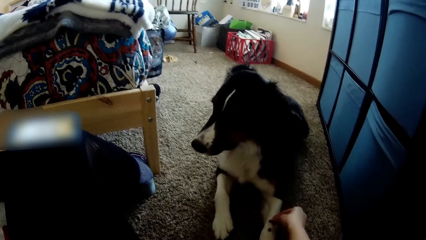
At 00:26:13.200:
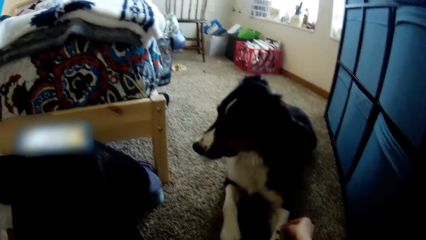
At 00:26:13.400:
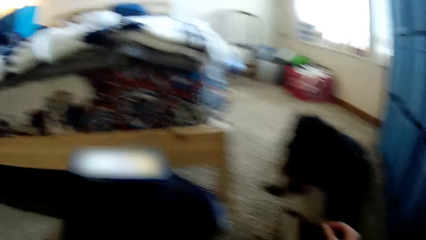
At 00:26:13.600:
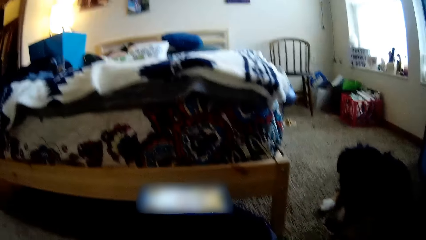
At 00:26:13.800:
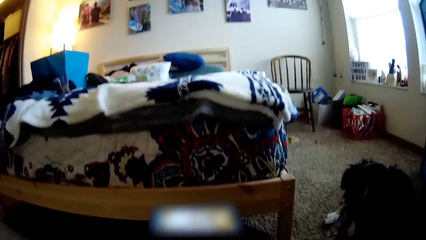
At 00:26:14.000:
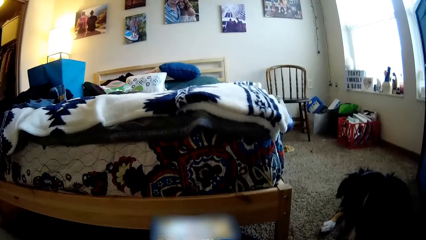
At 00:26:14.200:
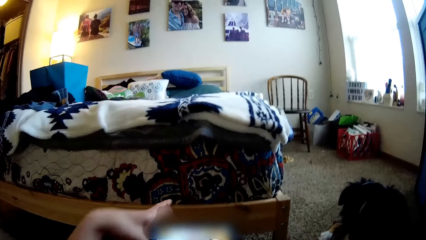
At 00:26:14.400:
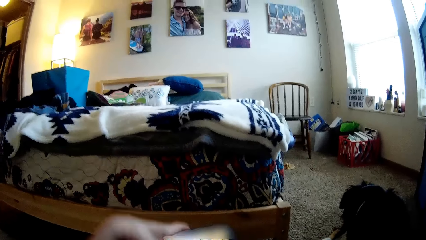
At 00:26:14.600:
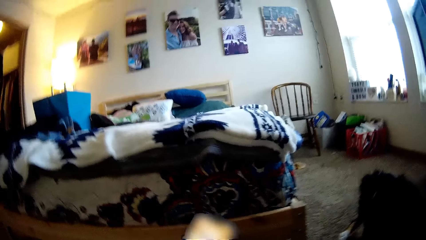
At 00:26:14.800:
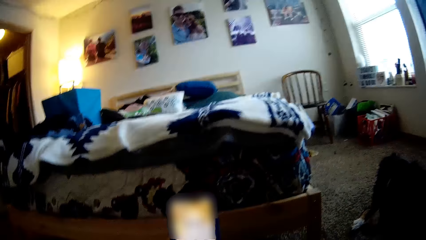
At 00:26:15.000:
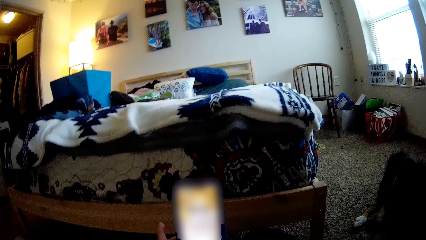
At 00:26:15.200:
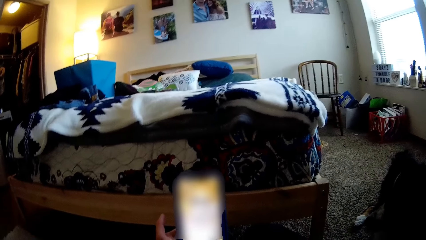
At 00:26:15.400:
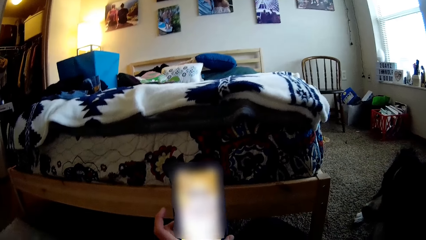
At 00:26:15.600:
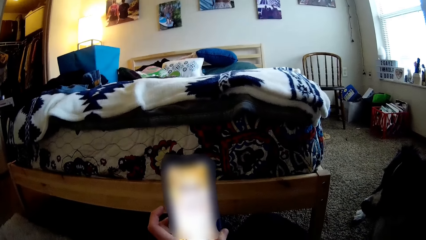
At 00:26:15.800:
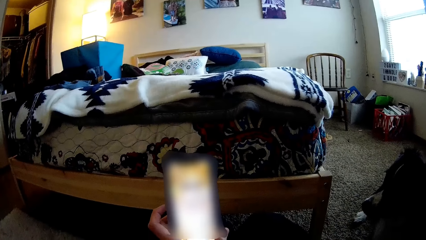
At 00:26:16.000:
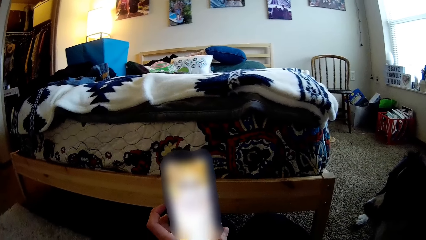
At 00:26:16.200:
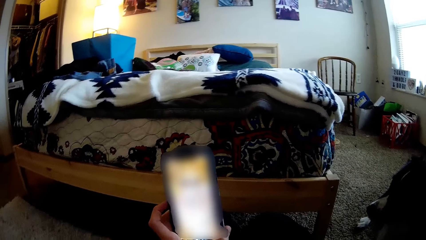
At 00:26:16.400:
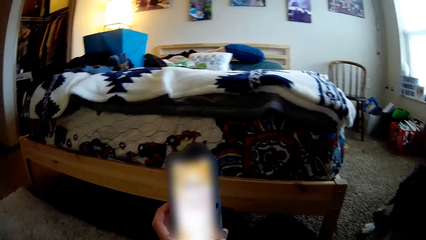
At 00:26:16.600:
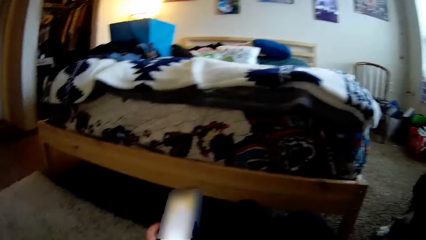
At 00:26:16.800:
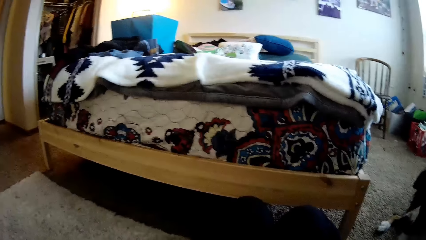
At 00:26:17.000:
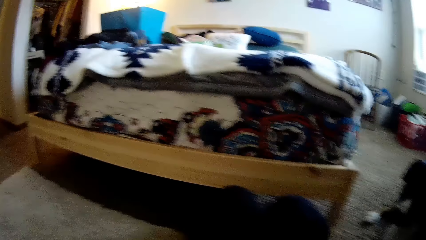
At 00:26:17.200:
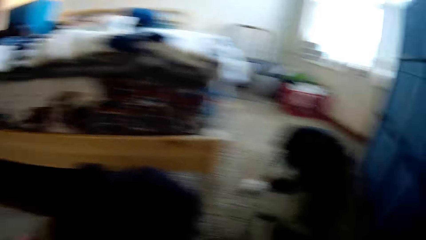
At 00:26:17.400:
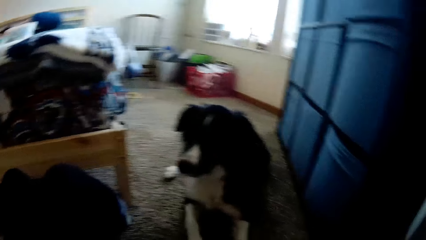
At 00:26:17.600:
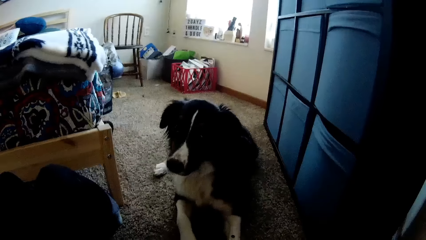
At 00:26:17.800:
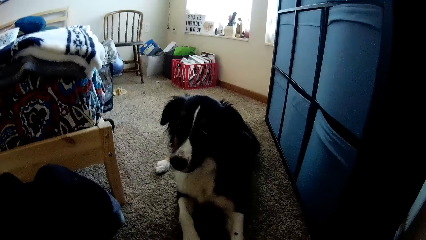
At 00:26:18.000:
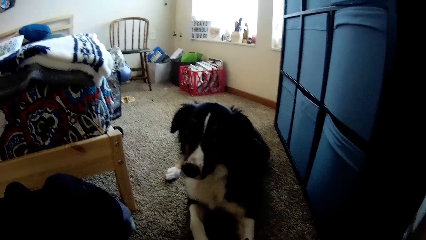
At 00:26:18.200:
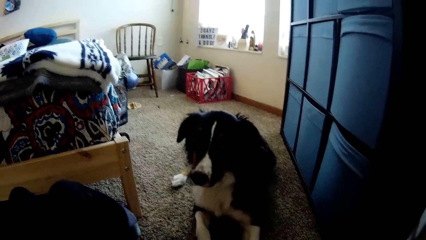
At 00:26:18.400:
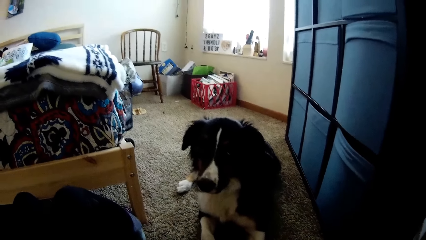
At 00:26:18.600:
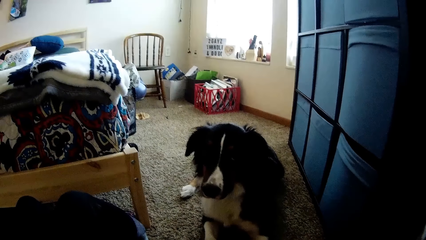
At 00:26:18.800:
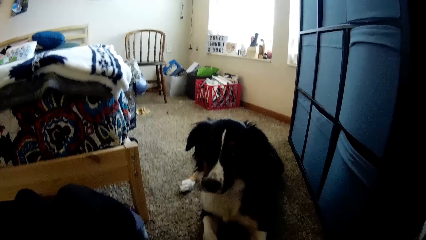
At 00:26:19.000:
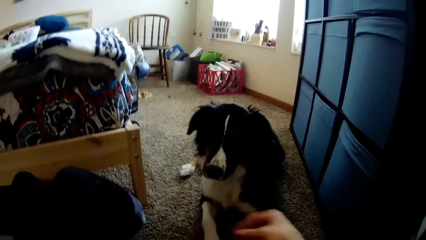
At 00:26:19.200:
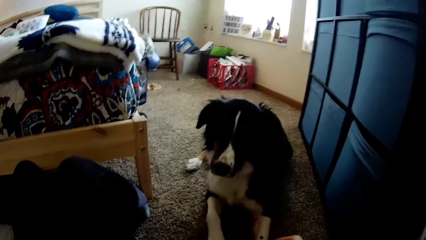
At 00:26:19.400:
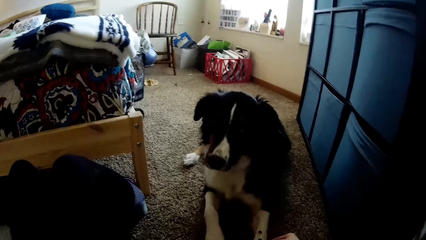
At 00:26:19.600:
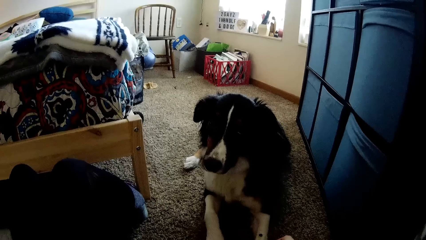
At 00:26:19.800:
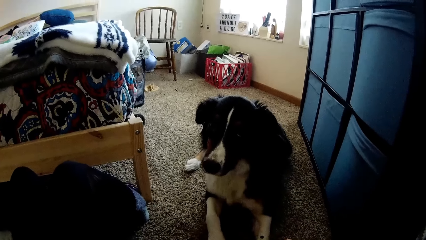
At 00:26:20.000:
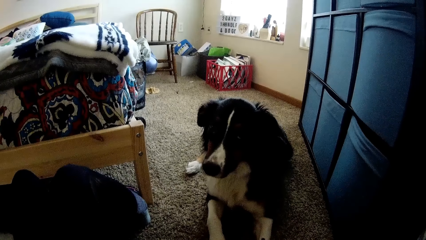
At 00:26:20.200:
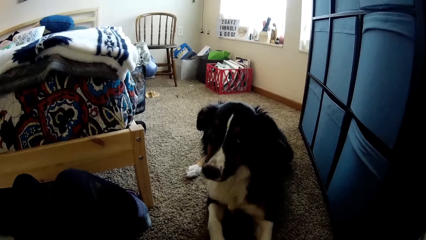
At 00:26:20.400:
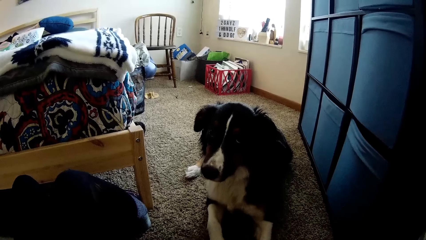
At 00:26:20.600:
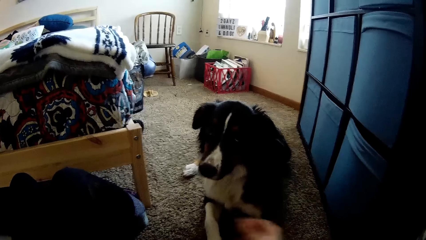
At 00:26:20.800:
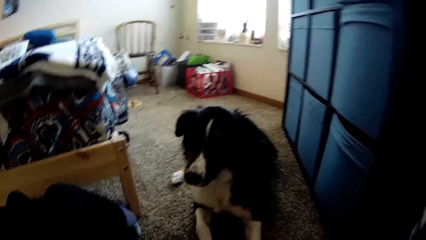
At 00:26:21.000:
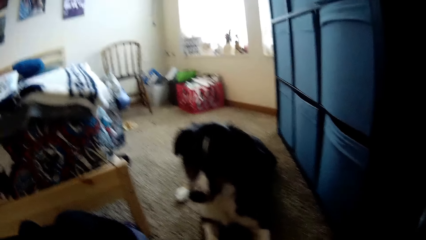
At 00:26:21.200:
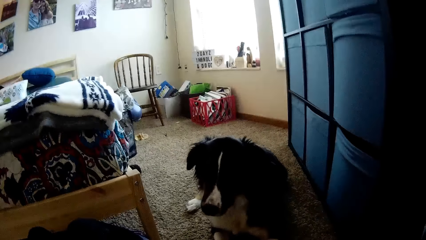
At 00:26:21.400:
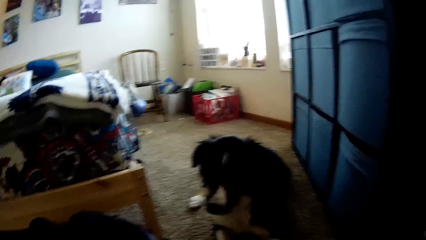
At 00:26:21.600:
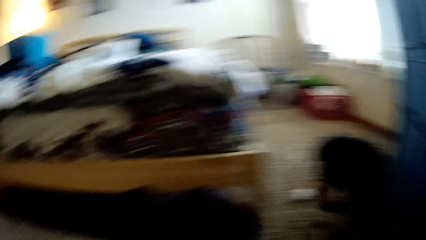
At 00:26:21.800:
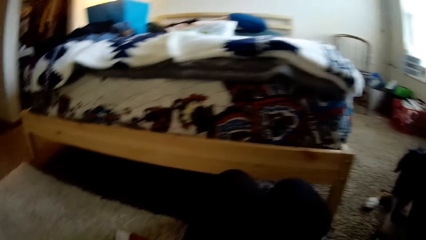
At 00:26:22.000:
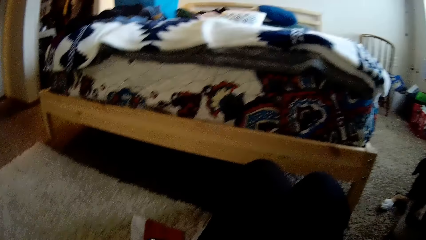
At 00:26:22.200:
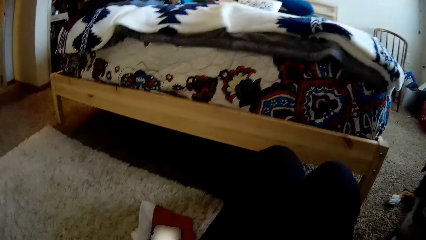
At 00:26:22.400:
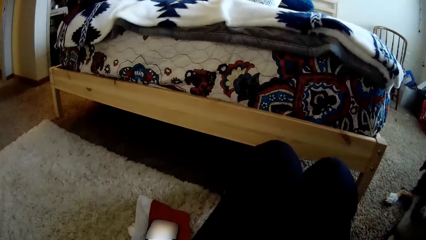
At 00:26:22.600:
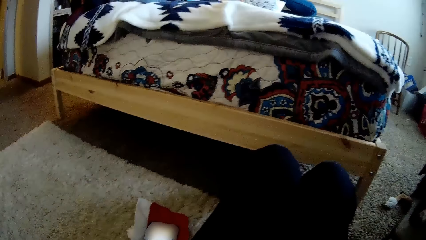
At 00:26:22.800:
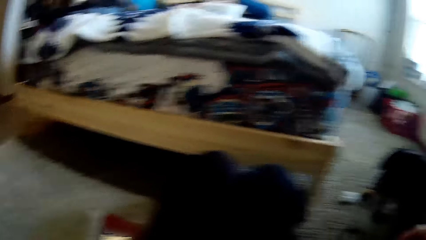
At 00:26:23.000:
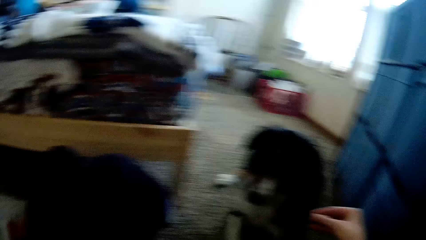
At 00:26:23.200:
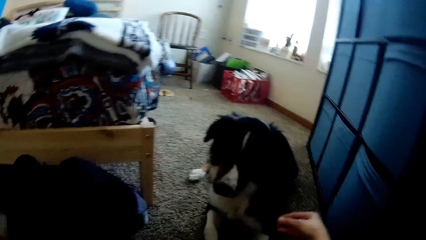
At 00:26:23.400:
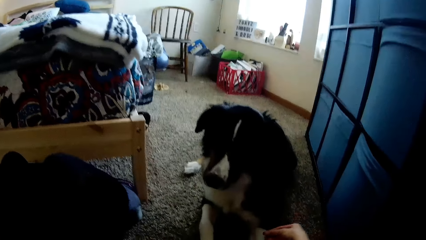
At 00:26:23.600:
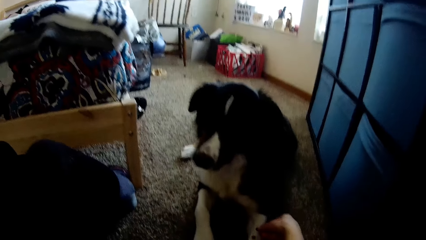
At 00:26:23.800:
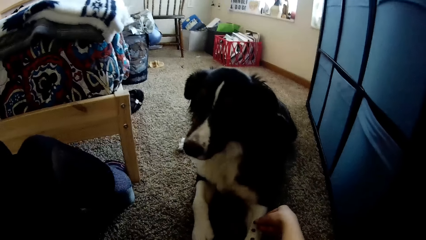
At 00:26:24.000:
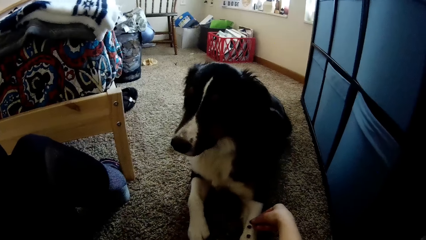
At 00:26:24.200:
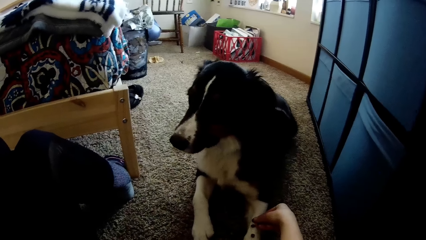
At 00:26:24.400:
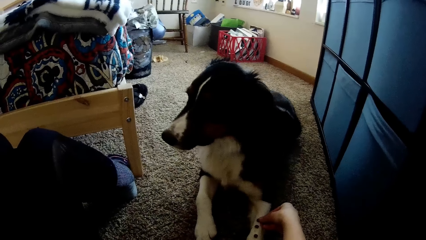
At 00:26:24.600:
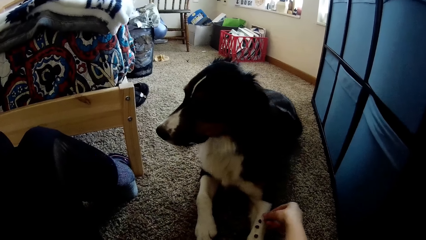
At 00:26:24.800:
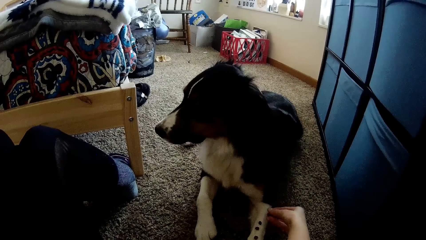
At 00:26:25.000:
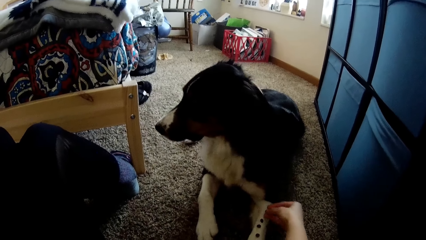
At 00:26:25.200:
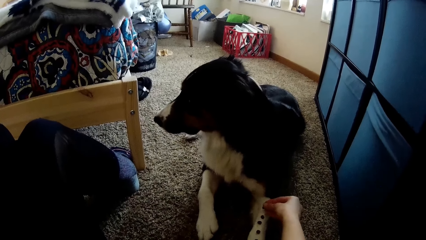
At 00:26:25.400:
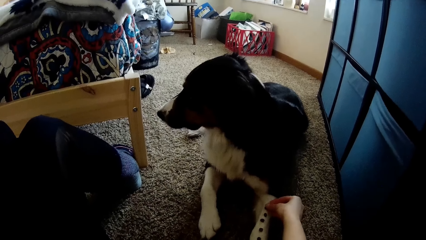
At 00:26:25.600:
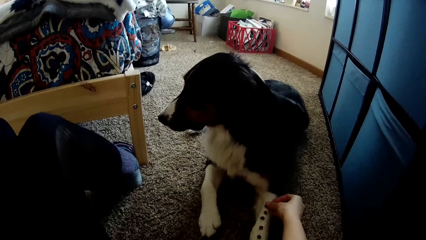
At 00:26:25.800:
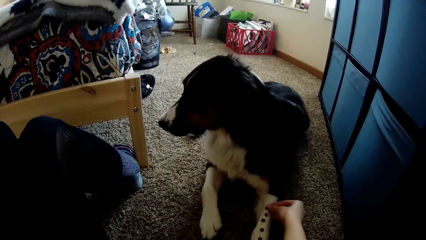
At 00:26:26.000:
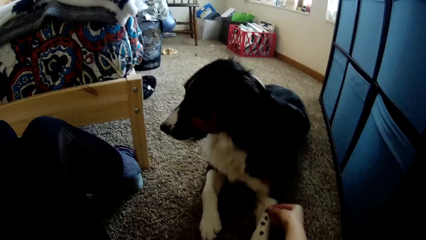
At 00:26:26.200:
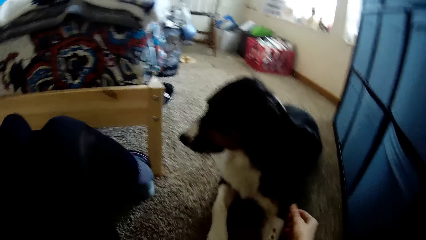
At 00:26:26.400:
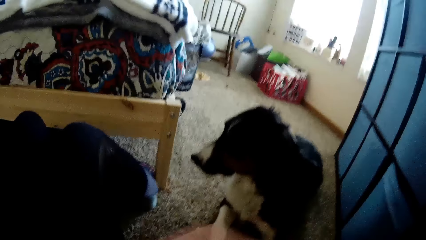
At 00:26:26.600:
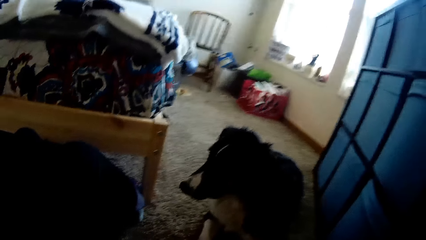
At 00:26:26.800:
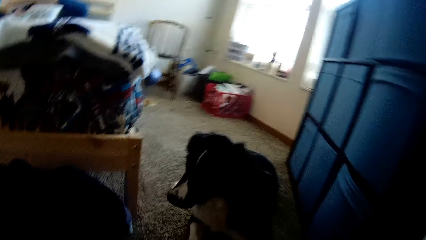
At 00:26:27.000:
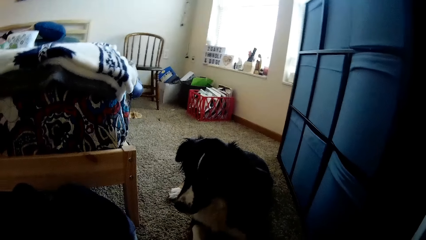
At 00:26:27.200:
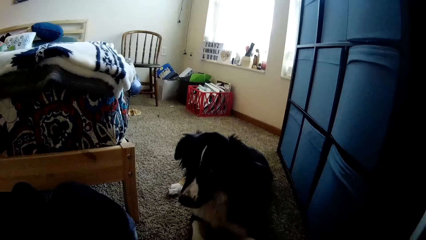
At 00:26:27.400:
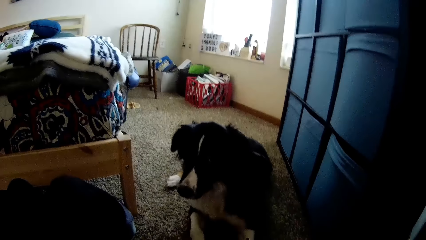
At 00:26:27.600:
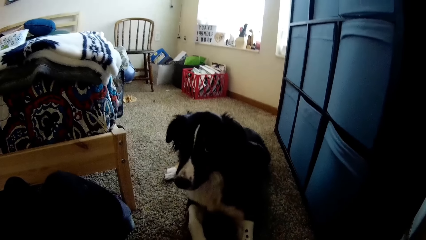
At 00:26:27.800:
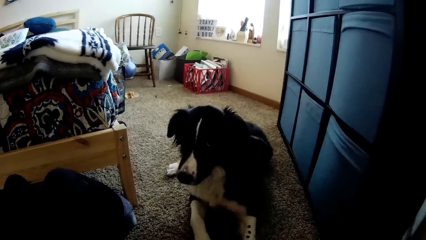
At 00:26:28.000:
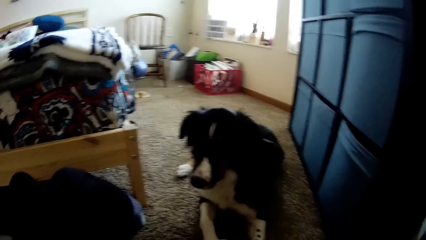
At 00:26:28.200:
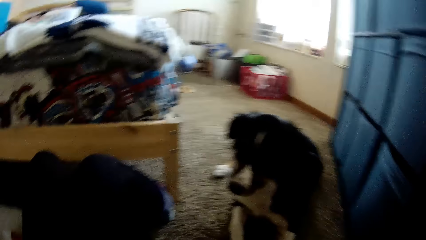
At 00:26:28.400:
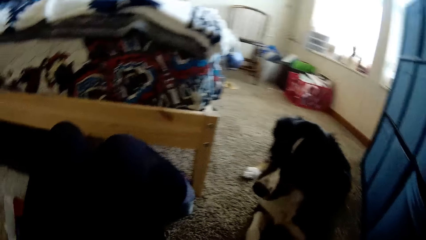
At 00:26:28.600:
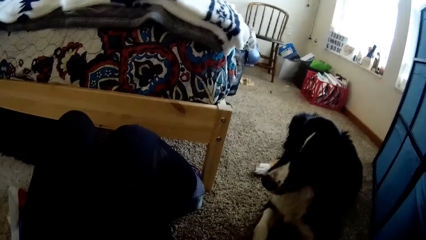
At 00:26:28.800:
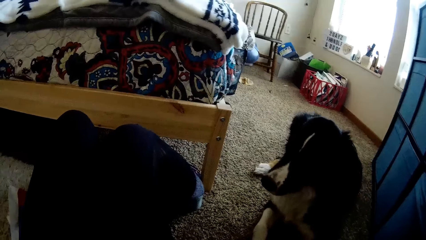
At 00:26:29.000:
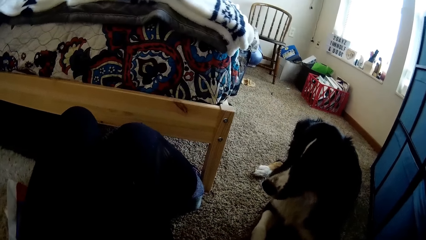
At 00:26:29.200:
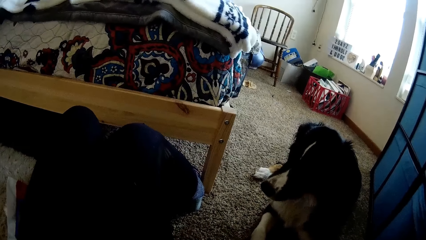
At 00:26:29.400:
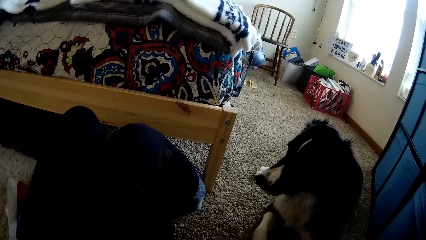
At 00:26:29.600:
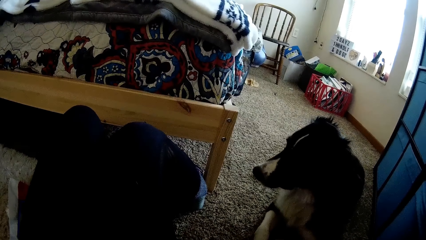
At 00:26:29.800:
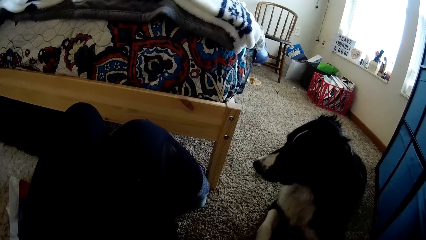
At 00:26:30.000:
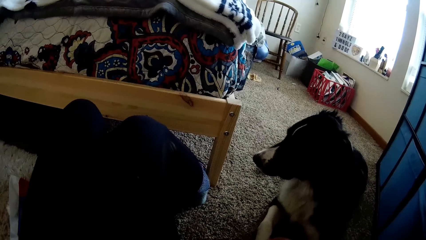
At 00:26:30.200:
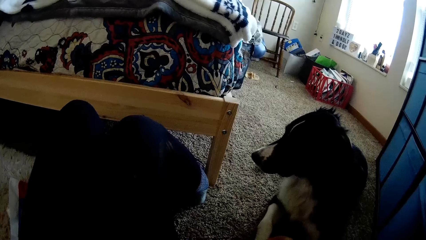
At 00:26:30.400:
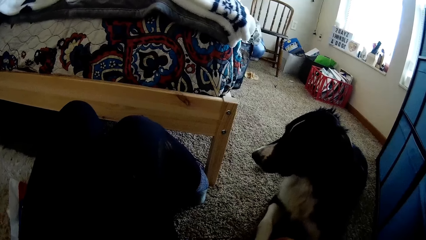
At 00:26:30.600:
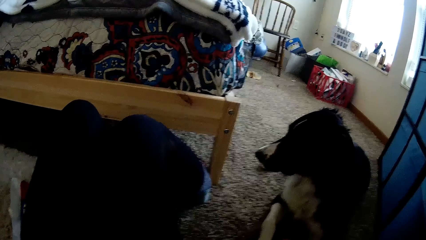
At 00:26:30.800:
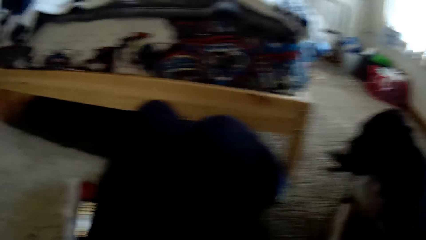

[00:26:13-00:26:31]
The camera wearer picks up the phone from her knee with her left hand. She looks at the bed. She turns the phone into portrait with the left hand. She looks at the dog. She looks around. She looks at the dog. She puts some dog treats on the dog. She looks at the leg. She touches the dog. She looks at the dog.
